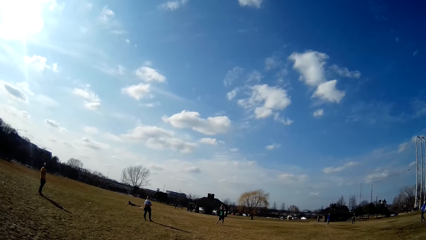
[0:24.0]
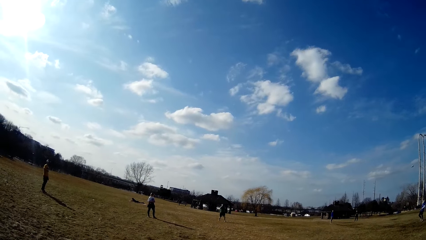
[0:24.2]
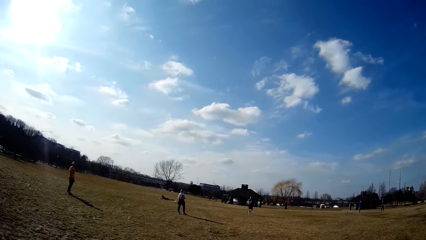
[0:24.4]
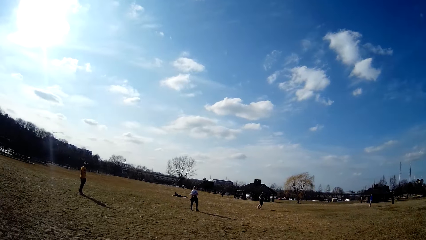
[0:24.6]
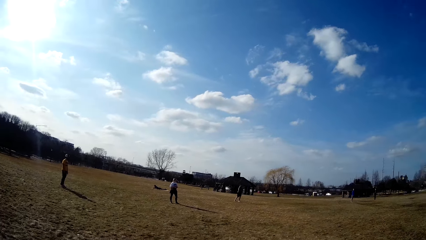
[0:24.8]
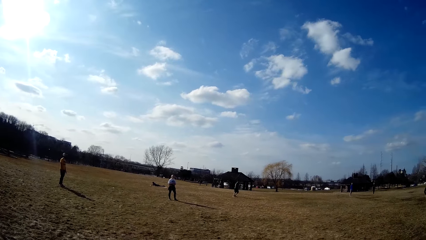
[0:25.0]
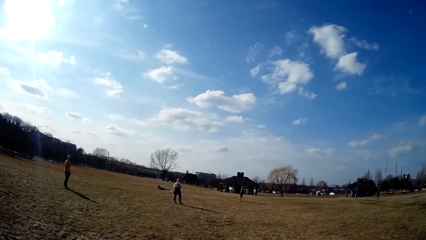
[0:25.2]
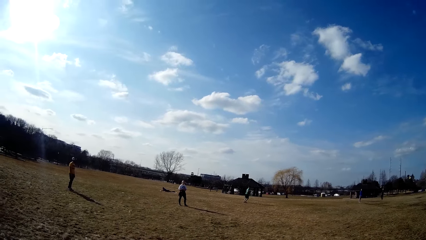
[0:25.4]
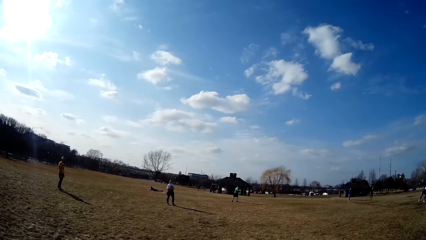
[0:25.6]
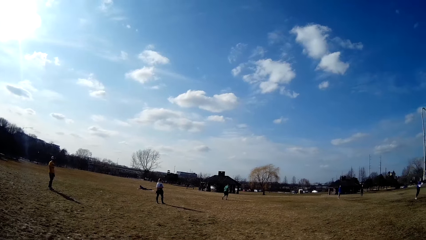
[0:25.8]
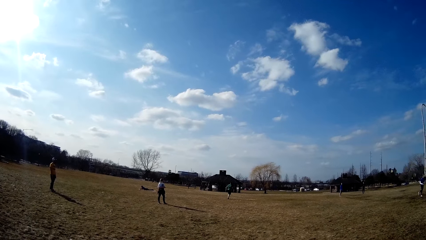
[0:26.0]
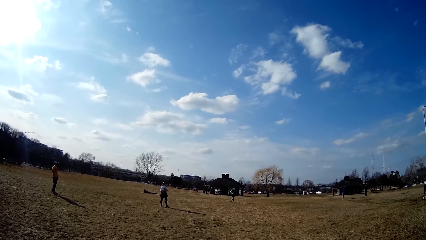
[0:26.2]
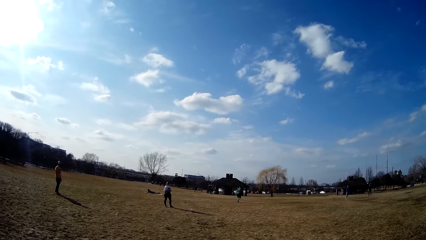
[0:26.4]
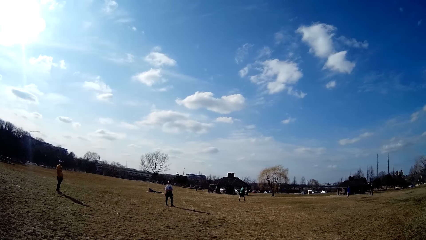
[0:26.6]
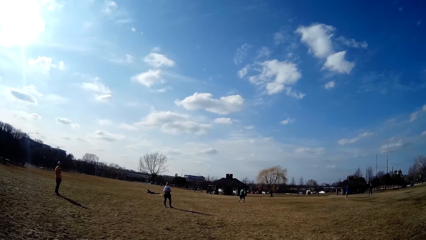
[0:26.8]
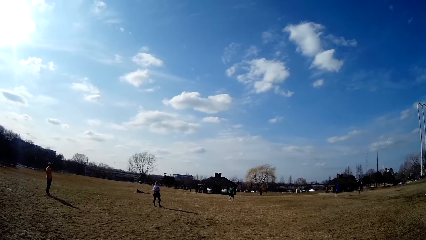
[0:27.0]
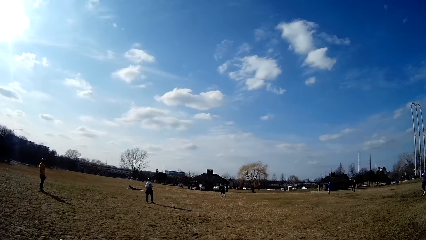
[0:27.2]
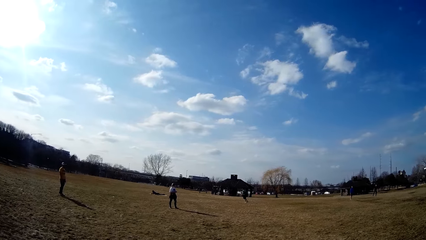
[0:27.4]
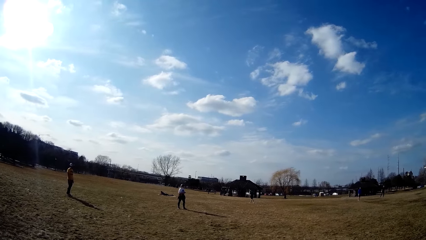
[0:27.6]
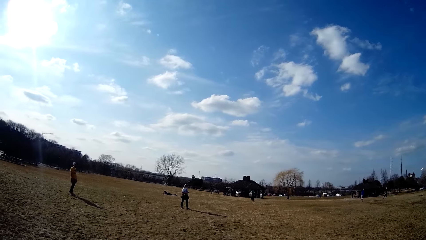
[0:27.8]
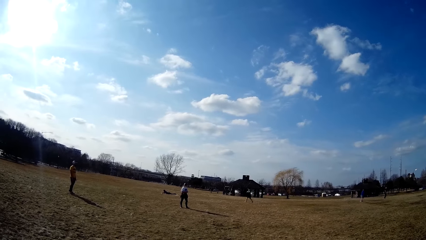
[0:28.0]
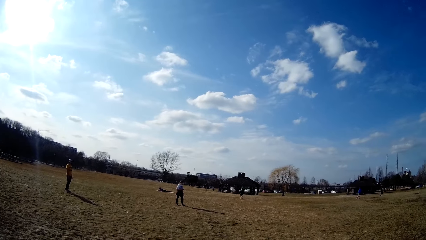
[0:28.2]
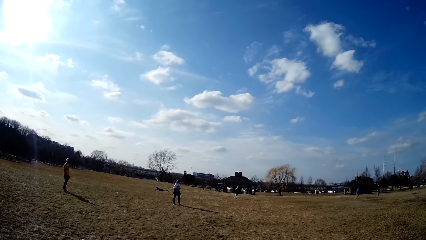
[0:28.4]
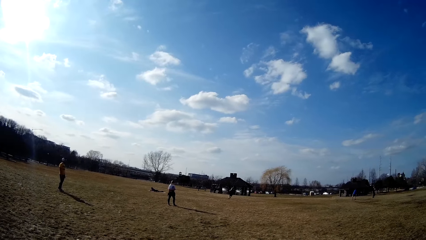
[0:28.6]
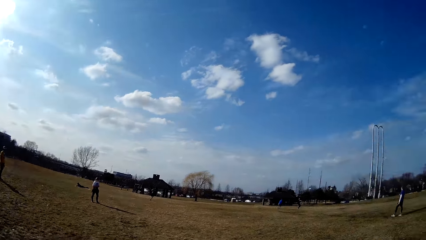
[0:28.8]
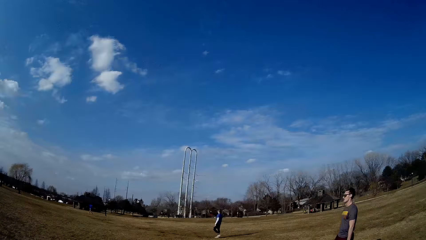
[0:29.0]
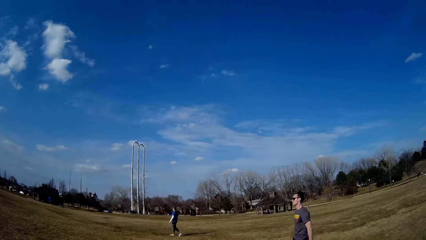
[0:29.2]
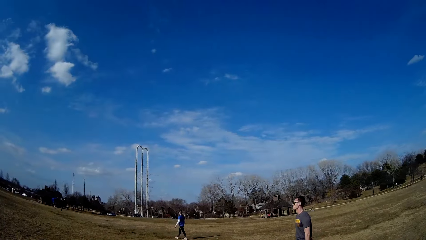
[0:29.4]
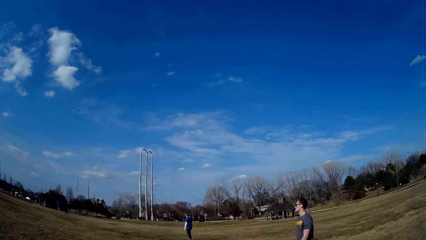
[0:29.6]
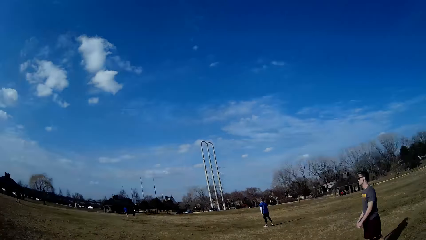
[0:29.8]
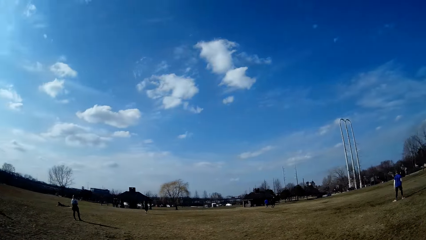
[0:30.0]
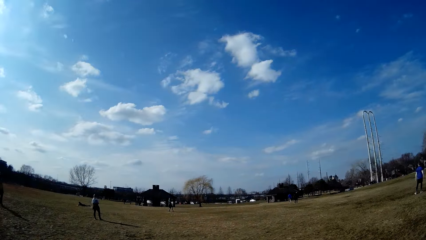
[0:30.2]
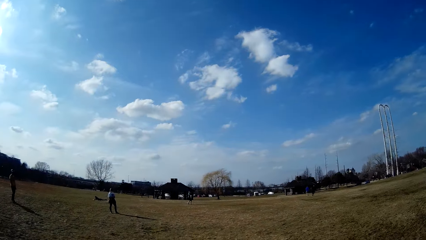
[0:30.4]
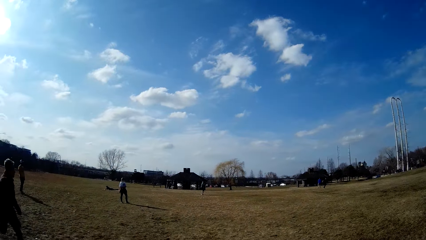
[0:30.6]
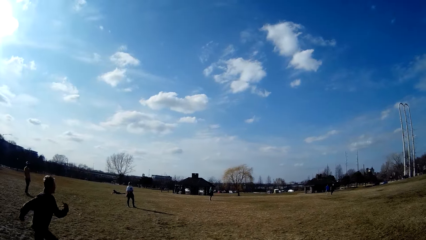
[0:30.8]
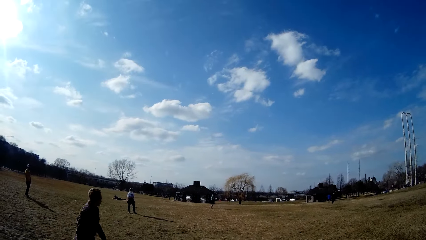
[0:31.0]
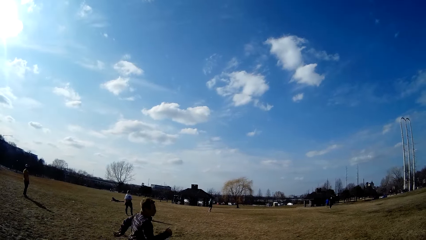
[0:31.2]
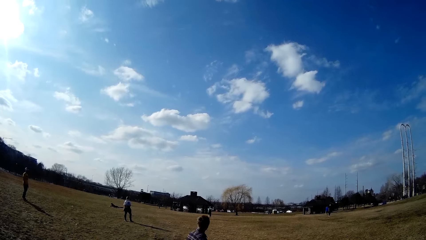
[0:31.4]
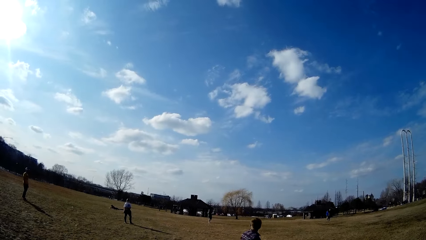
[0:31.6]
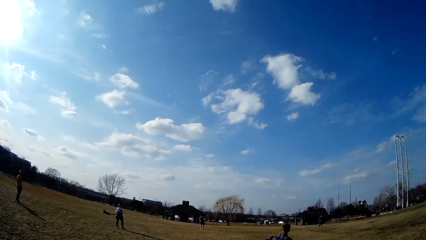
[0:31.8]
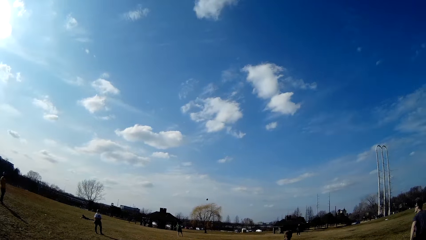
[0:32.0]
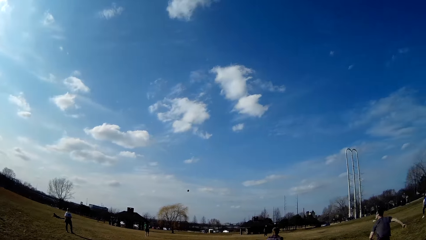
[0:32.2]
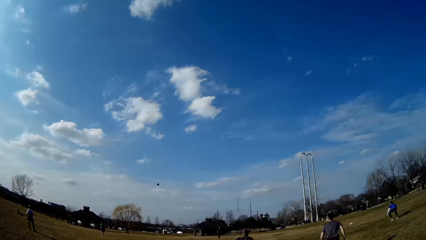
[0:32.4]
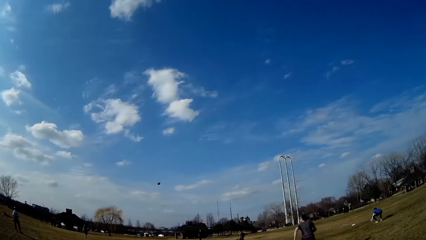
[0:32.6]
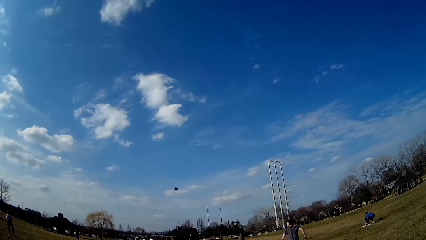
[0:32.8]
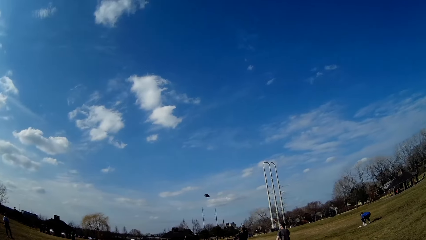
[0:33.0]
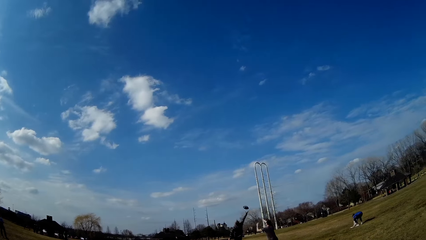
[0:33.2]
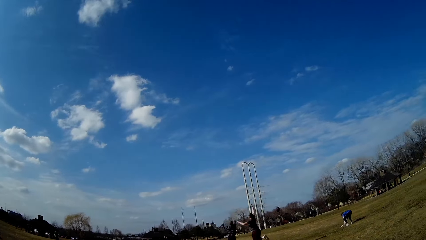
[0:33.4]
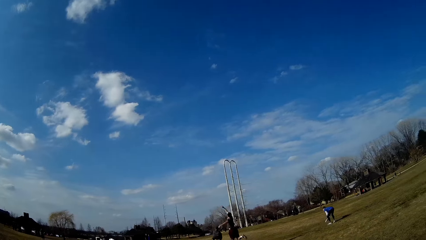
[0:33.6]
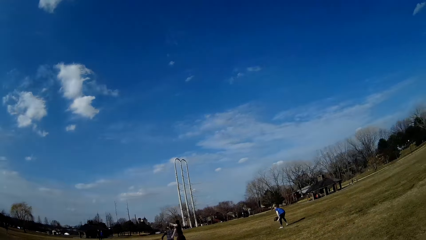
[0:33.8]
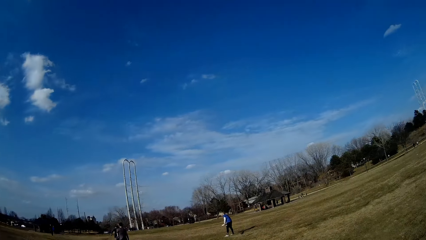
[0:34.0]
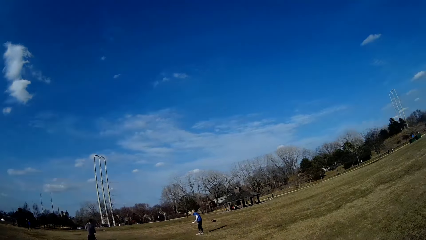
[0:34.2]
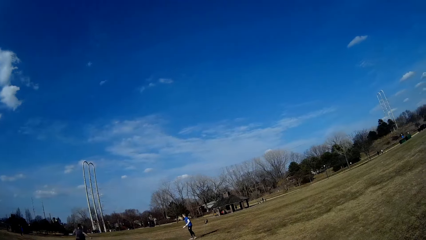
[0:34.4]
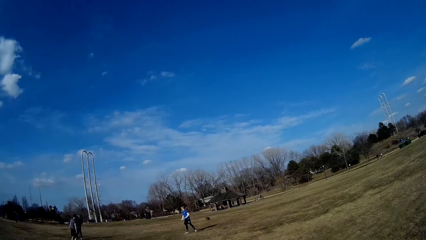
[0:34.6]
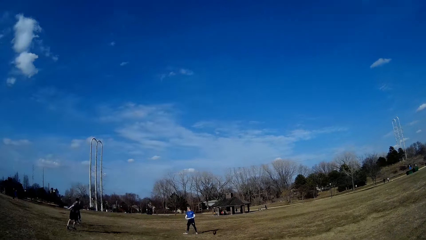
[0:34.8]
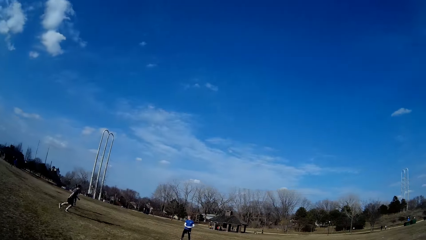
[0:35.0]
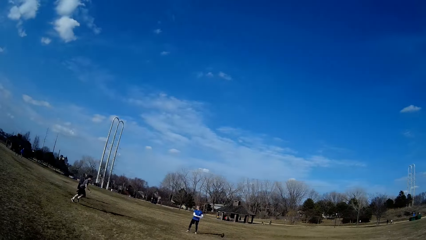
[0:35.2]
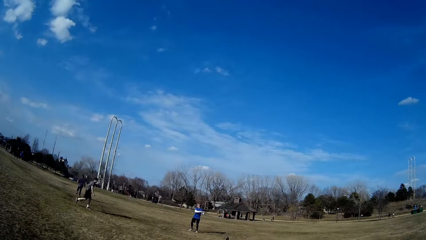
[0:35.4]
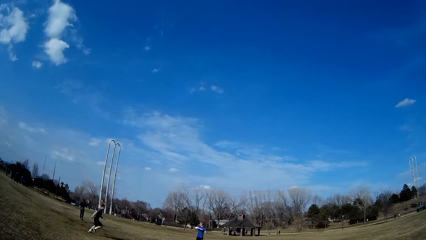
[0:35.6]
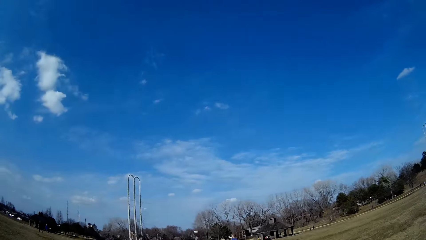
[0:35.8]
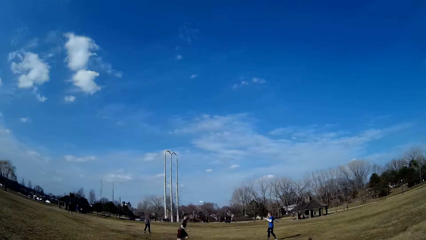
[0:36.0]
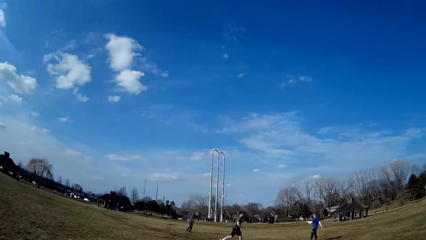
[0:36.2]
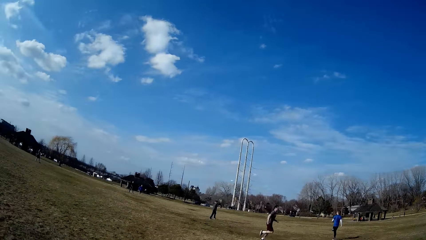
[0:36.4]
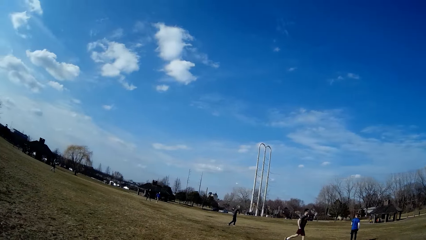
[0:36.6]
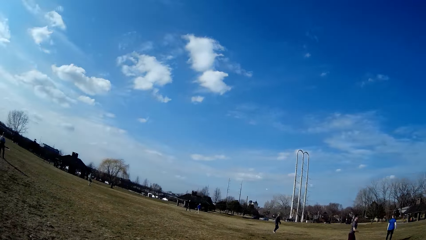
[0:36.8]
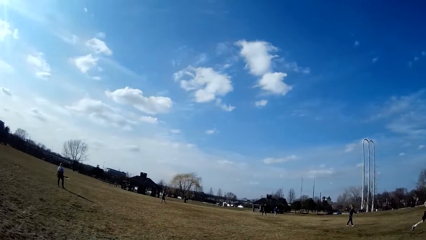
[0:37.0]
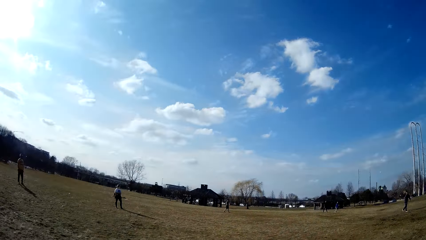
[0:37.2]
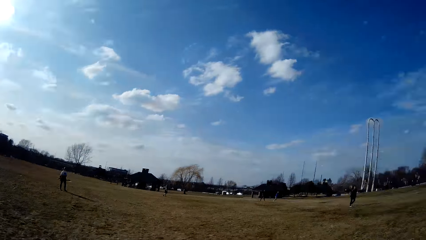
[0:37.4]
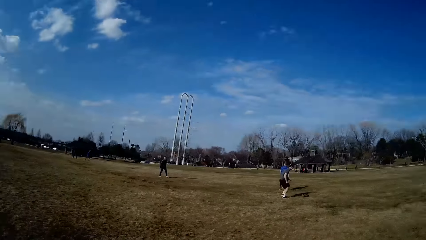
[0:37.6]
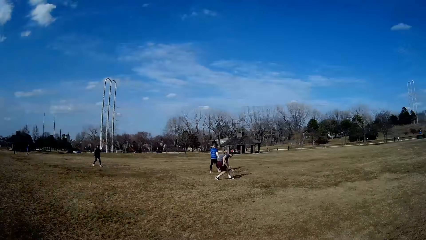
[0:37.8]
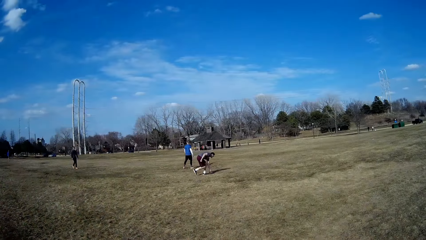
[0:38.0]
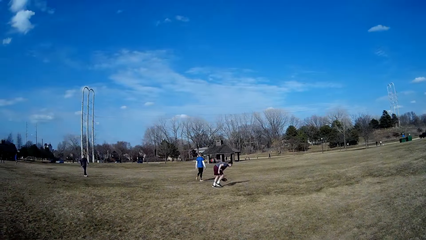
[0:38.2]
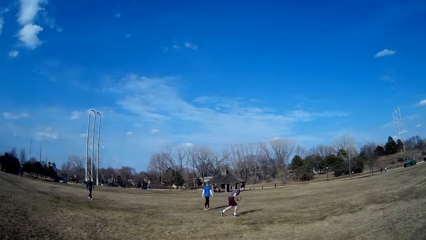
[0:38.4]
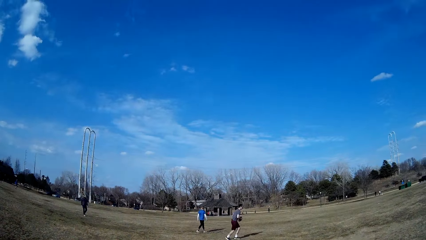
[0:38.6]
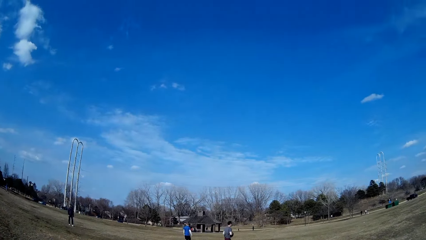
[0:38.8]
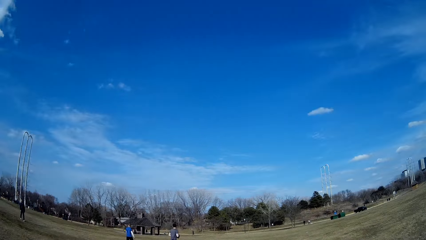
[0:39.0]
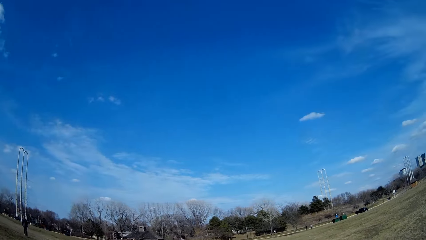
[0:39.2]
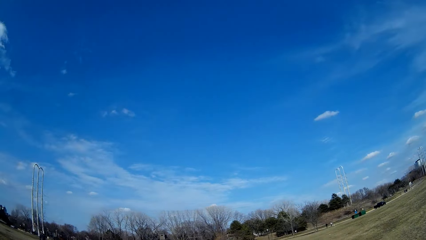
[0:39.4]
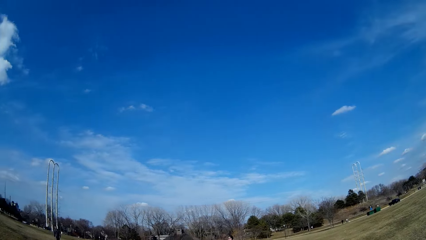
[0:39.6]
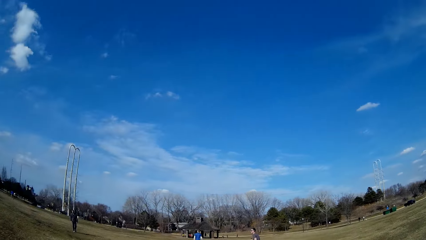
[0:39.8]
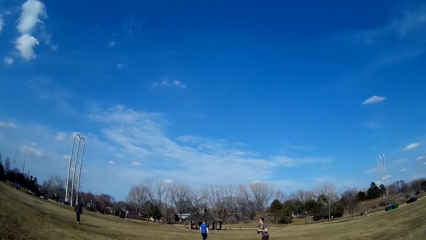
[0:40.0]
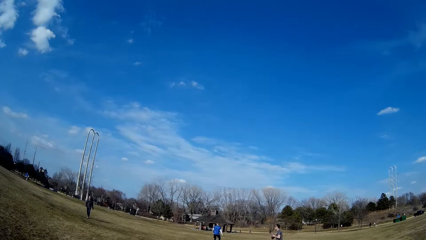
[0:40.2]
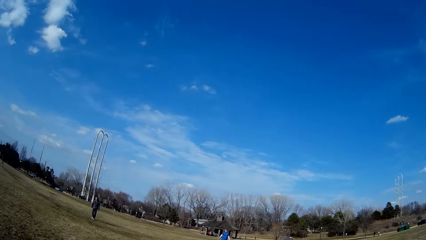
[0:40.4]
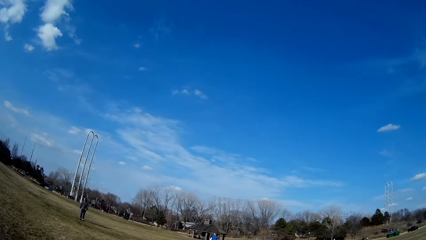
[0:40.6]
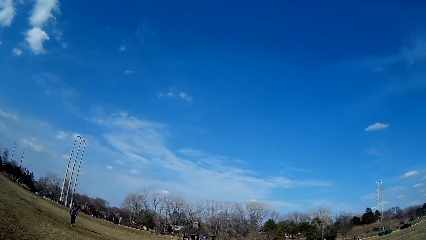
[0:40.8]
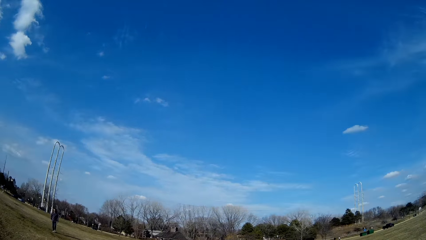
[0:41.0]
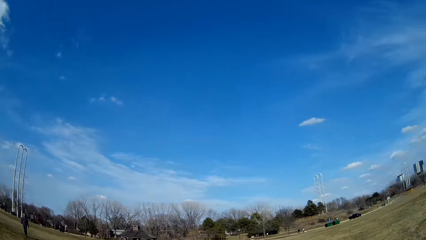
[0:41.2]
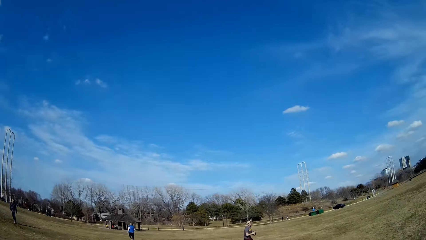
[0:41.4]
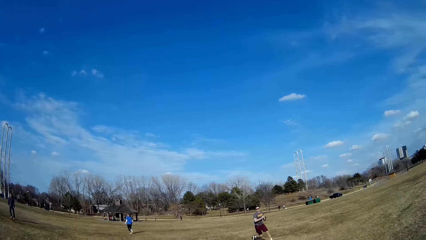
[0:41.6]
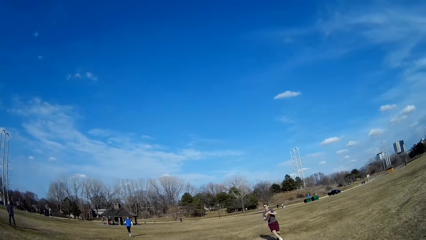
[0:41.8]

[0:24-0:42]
A man catches the ball in the air. A person lies on the playground. Another man throws the slate in the air. A third man catches the slate in the air and throws the slate in the air. The first man throws the spherical ball in the air. A fourth man makes for the spherical ball in the air. The second man catches the slate on the ground. A fifth man makes for the spherical ball in the air. The second man throws the slate in the air. The fourth man picks up the spherical ball from the ground. A sixth man makes for the slate in the air and throws the slate in the air.
